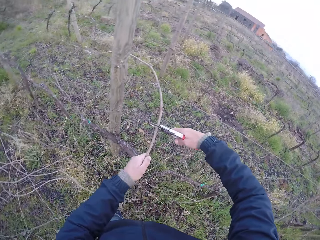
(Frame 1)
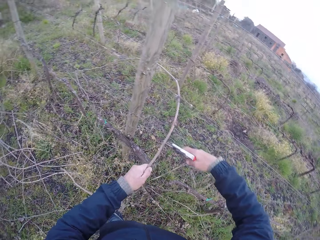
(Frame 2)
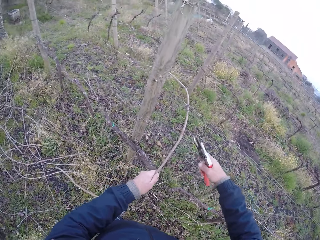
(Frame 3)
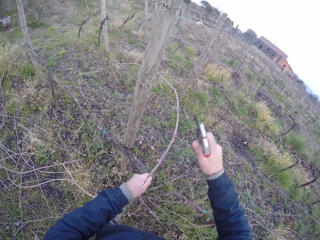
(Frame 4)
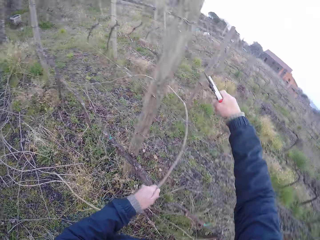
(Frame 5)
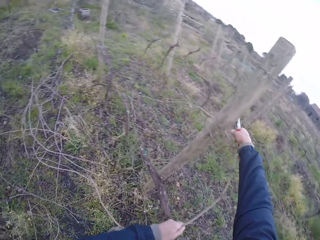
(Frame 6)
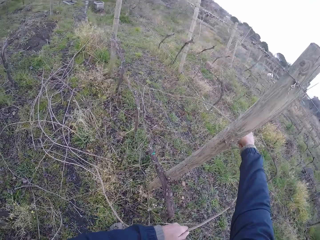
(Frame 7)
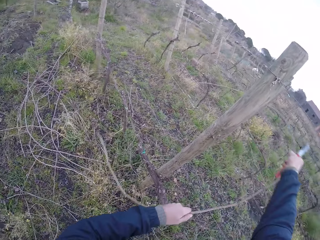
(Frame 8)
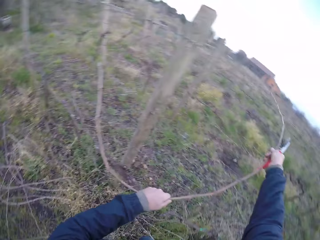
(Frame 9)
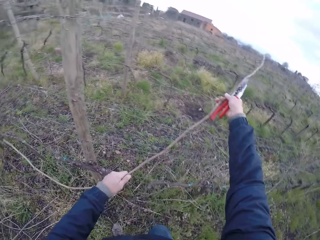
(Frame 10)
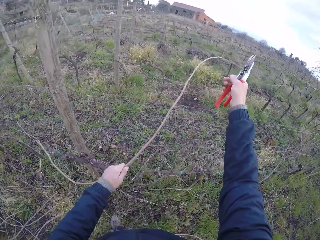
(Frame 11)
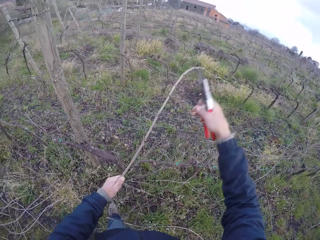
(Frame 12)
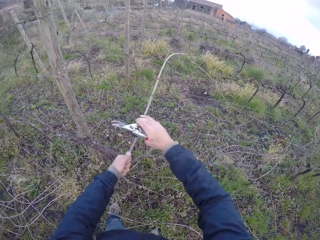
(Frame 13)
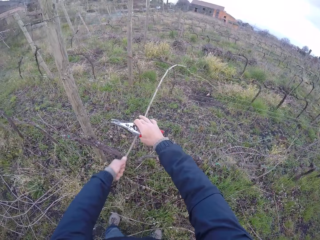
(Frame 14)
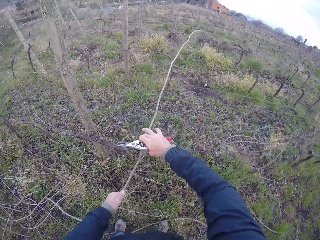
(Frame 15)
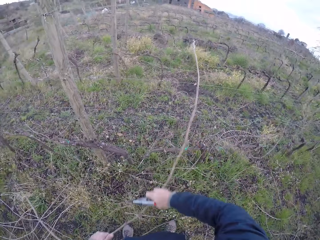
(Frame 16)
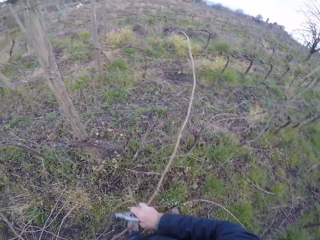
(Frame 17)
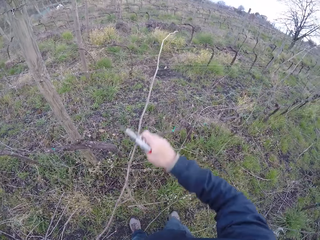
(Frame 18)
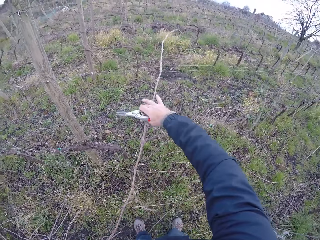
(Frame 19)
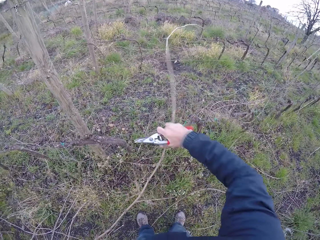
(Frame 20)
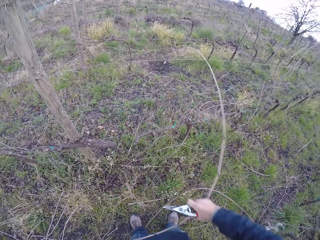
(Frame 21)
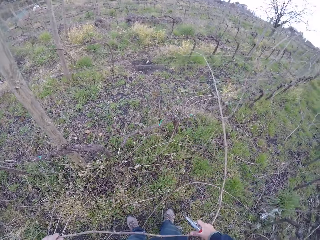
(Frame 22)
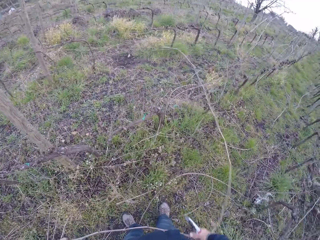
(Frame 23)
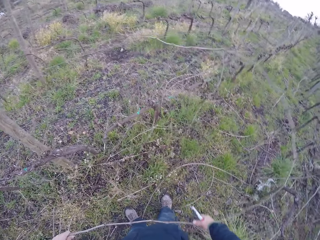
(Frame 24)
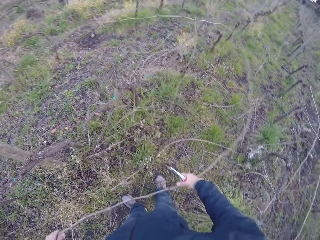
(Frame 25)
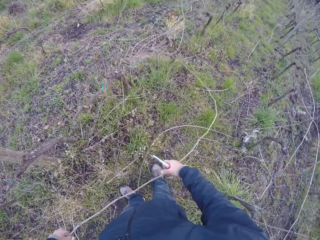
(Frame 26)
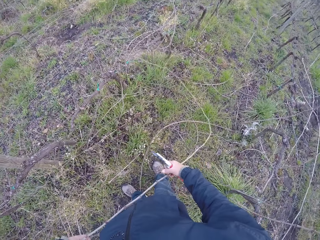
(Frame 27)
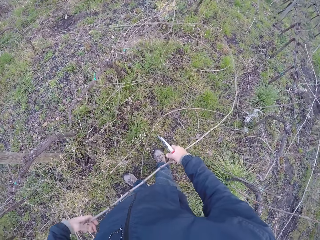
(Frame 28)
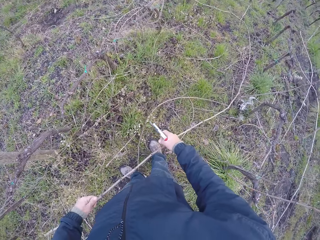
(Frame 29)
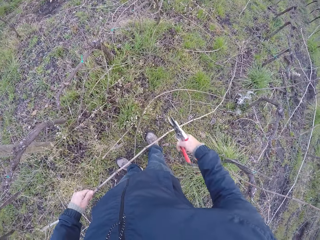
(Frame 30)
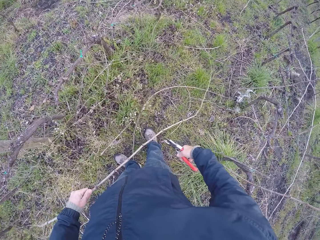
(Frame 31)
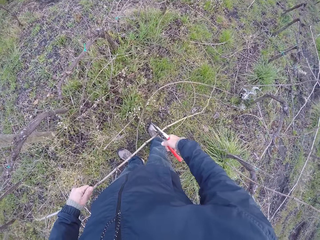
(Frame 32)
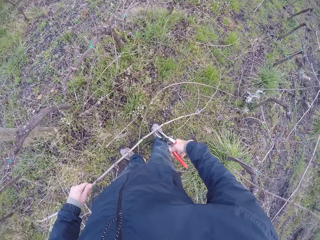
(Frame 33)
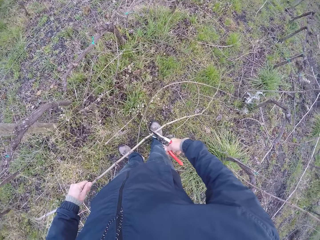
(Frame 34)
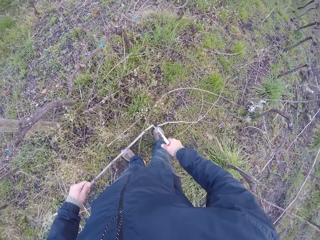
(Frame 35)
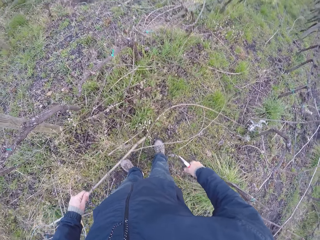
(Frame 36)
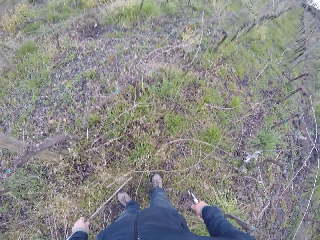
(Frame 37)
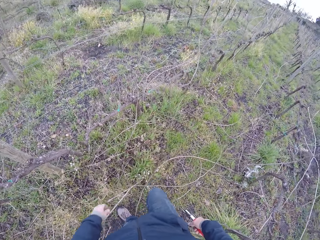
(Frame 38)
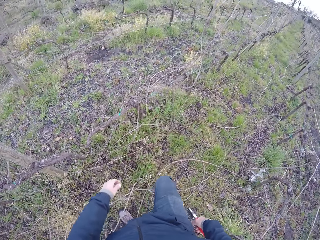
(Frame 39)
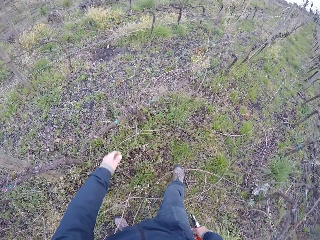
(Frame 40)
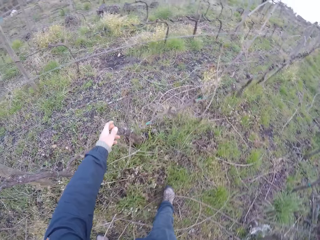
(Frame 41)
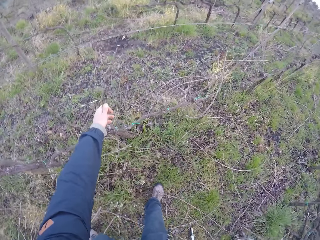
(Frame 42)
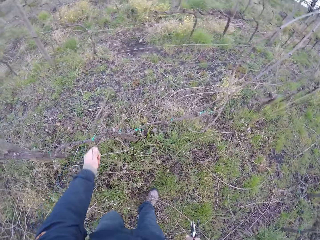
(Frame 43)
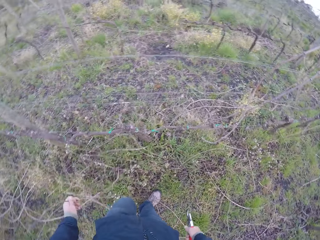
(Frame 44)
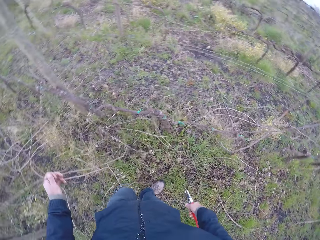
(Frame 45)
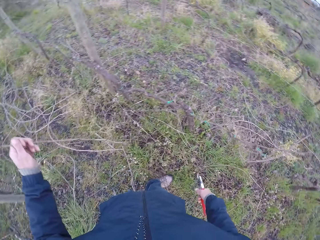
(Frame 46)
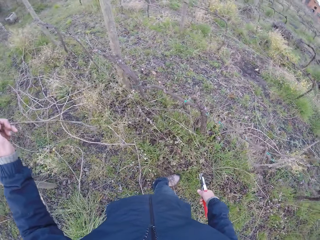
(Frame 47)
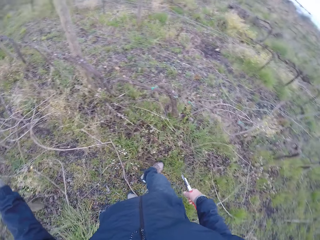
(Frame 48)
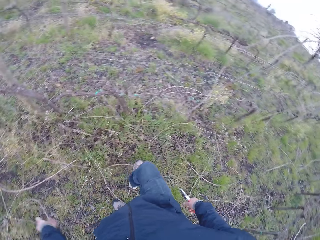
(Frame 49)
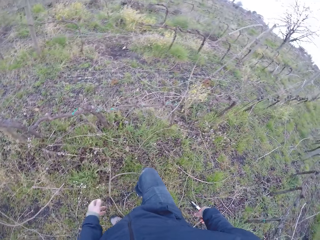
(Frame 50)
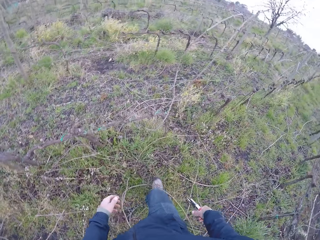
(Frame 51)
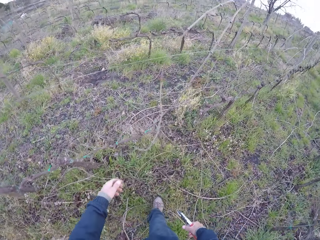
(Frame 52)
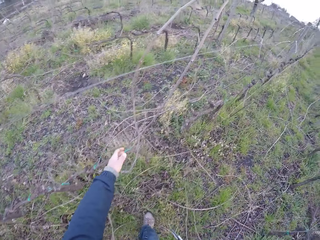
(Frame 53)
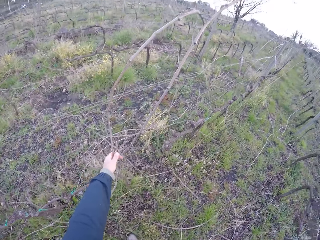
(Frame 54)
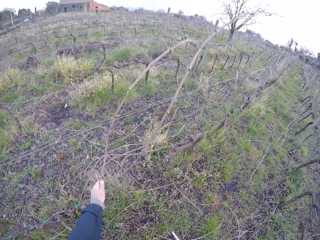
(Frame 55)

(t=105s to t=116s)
The camera wearer drags the stick in his hand with both hands. He cuts the stick in his left hand with the pliers in his right hand. He drops the stick in his left hand on the floor. He walks. He removes twigs from the fence. He drags a stick on the barbed wire with his left hand.

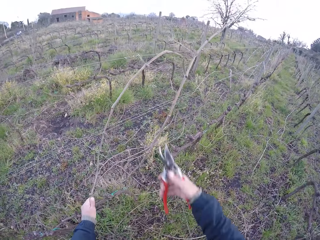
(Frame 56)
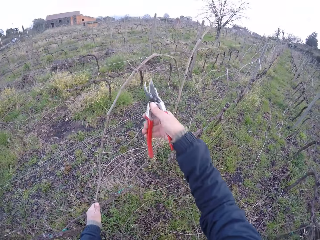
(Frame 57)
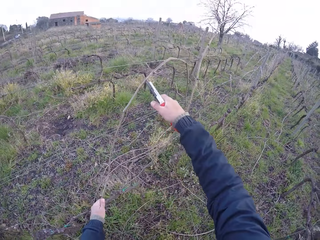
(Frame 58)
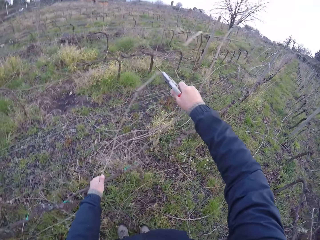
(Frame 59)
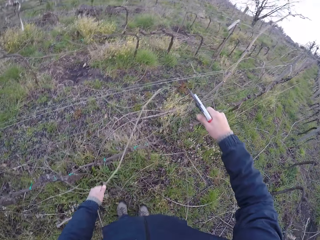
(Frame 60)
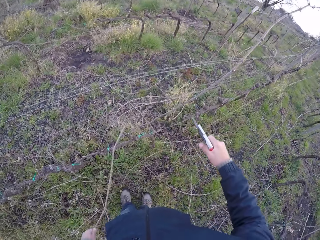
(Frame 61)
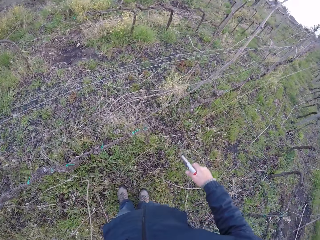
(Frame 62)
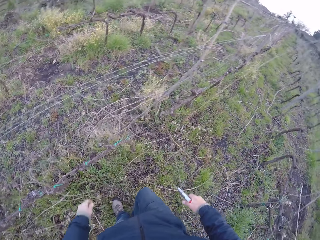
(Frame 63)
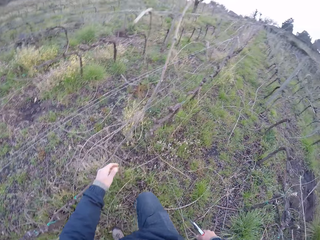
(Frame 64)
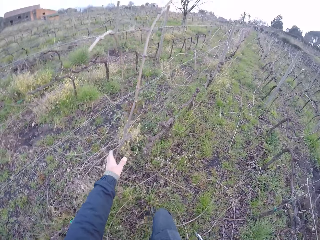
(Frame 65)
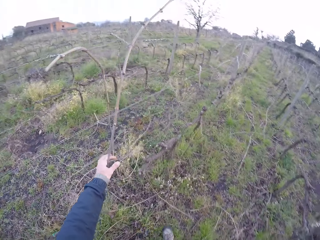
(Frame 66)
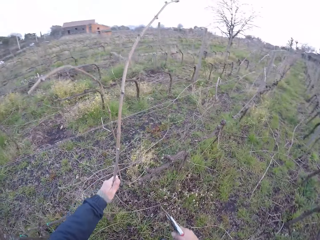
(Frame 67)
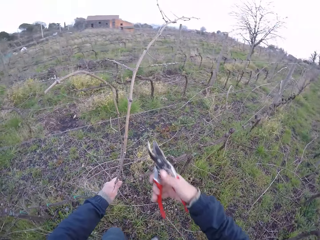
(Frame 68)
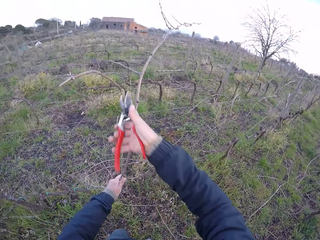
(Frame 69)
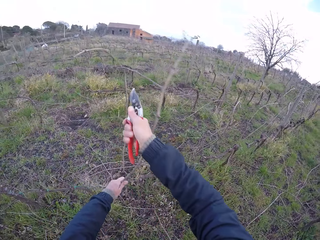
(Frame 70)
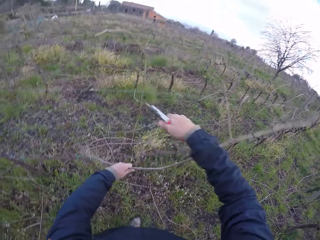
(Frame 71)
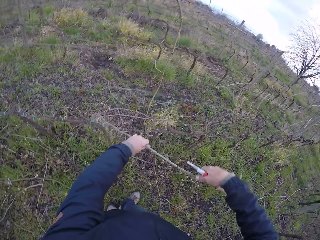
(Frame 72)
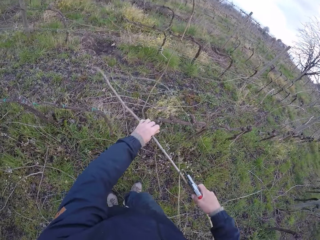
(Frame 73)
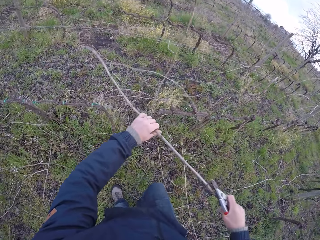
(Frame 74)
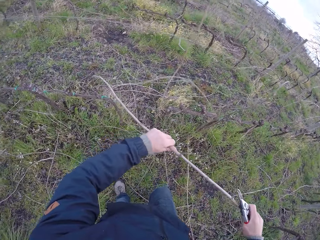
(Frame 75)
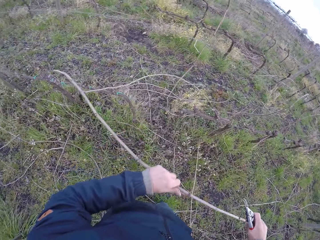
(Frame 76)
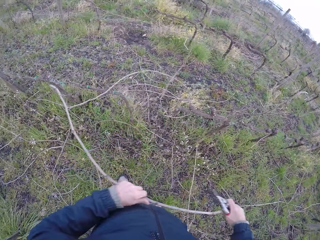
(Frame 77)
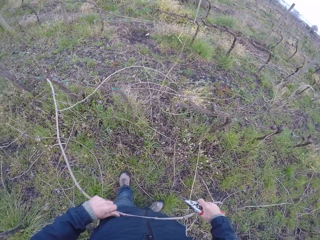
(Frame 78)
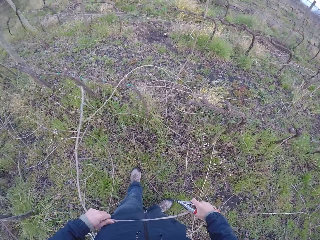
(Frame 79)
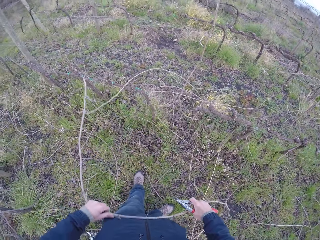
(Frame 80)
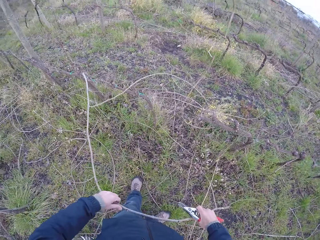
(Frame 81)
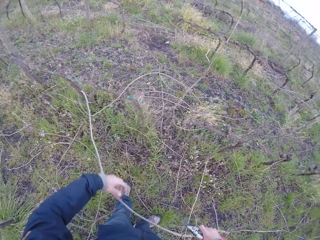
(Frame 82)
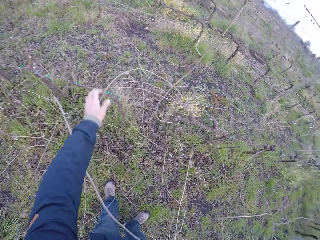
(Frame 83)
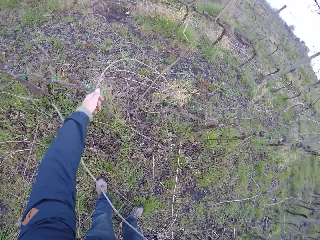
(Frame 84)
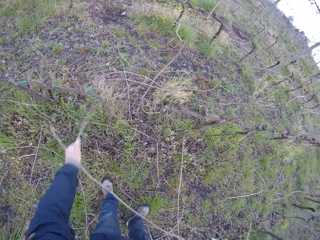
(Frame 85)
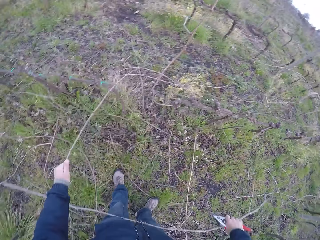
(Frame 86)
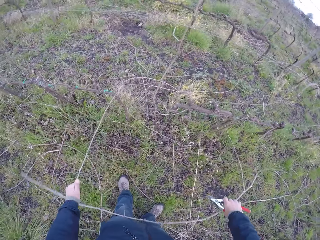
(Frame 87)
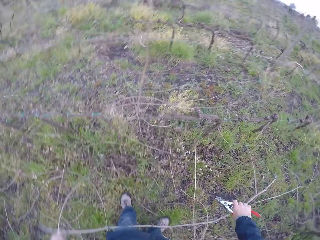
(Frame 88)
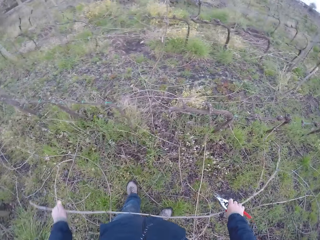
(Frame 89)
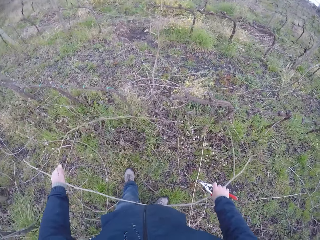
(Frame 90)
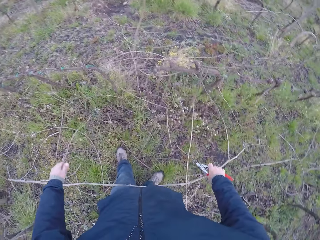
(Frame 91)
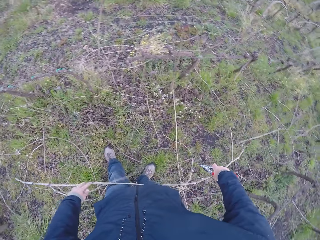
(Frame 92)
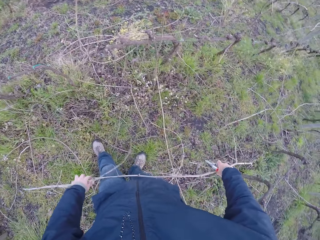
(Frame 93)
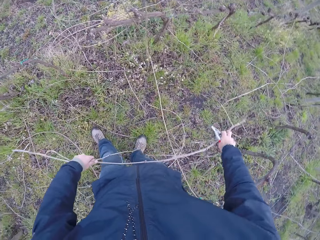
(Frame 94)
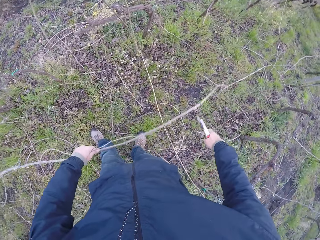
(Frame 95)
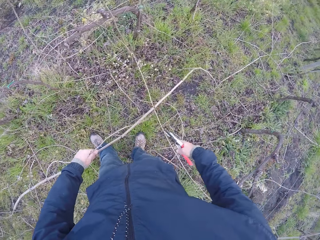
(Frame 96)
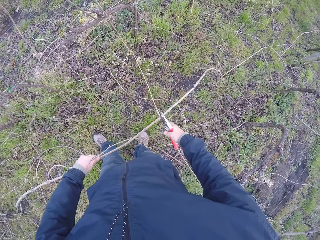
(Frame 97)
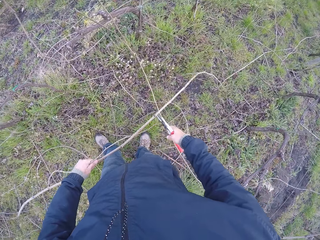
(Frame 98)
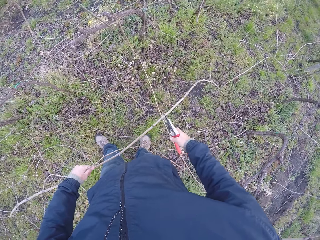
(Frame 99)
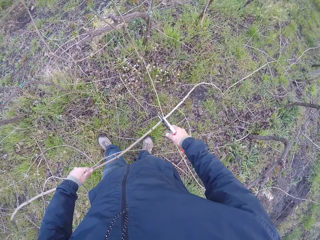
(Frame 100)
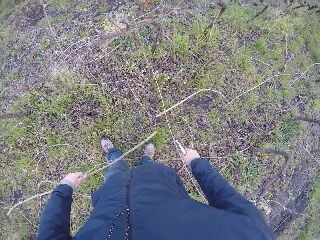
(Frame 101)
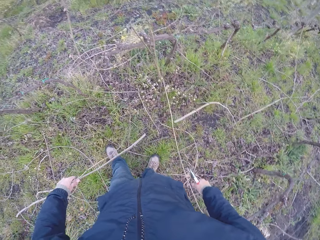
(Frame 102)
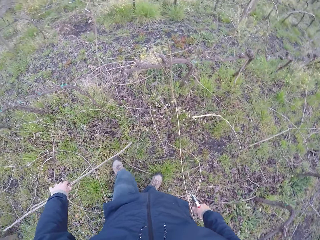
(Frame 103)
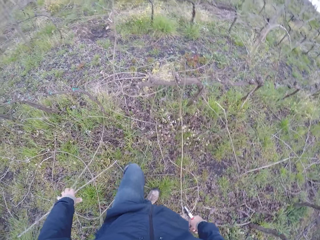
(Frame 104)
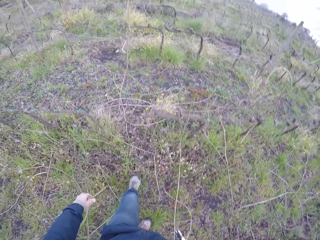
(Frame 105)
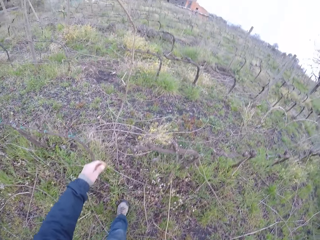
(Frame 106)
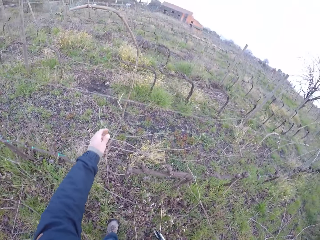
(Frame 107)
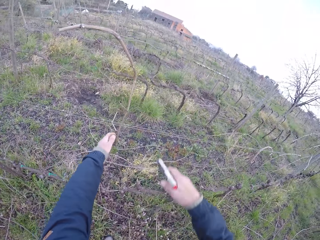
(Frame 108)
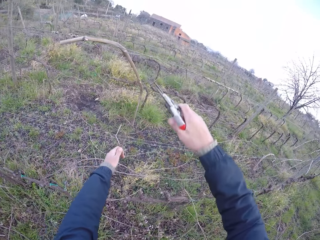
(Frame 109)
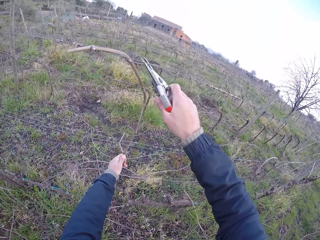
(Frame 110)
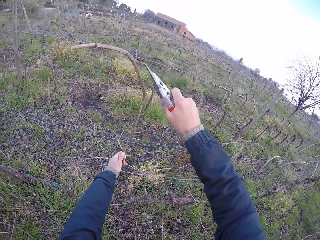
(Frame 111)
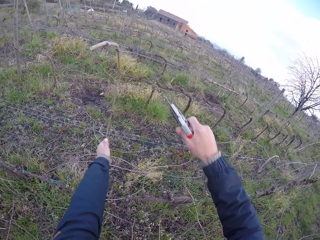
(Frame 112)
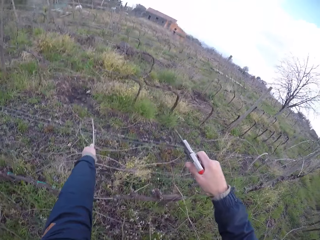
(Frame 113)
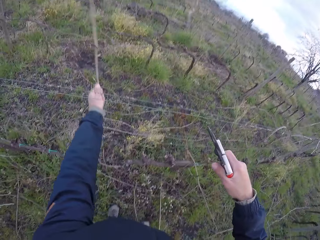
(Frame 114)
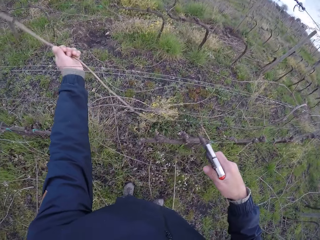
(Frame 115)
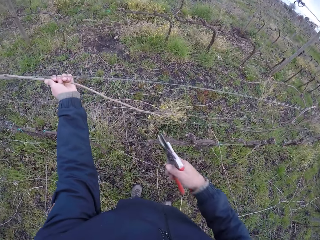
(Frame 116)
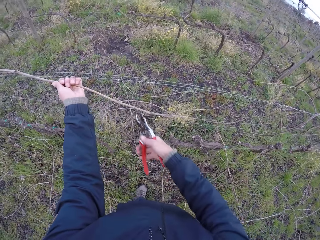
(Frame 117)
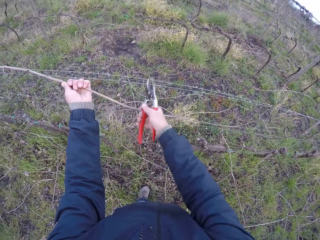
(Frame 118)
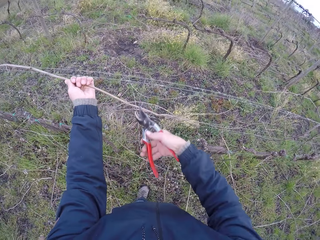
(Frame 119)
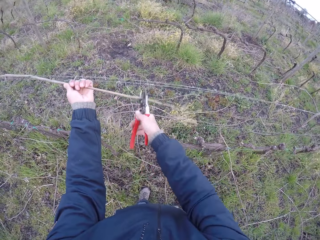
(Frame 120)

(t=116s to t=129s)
The camera wearer drags a stick on the barbed wire with his left hand. He cuts the stick in the barbed wire with the pliers in his right hand. He removes twigs from the fence. He holds a stick on the barbed wire with his left hand. He cuts a branch of the stick with the pliers in his right hand. He drags the stick in the barbed wire with both hands. He cuts the stick in his left hand with the pliers in his right hand. He drops the stick in his left hand on the floor. He removes twigs from the fence. He cuts a branch of a stick in the barbed wire with the pliers in his right hand.
